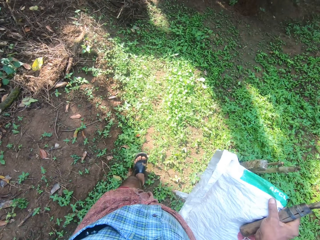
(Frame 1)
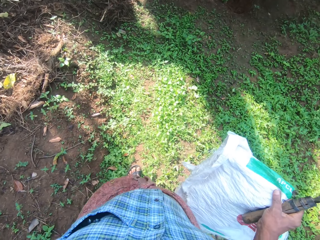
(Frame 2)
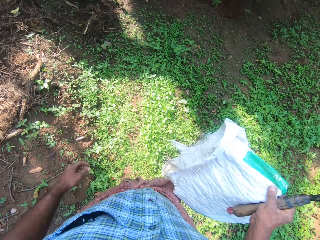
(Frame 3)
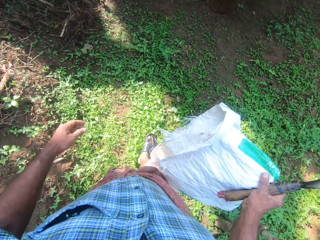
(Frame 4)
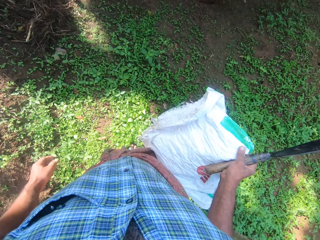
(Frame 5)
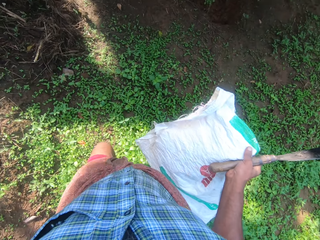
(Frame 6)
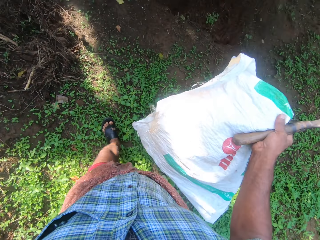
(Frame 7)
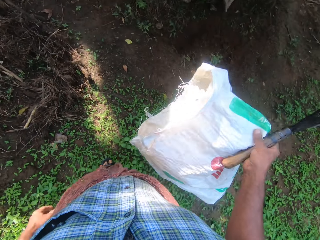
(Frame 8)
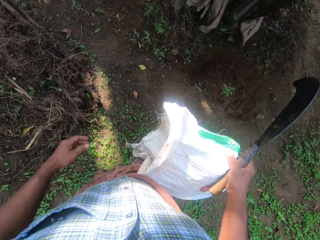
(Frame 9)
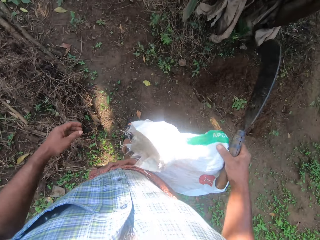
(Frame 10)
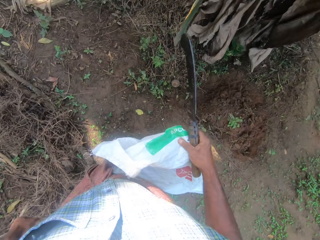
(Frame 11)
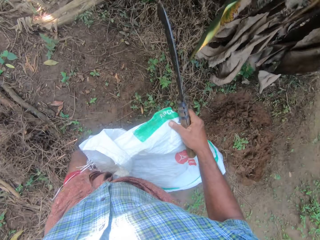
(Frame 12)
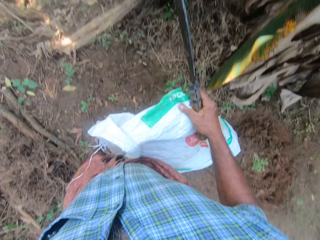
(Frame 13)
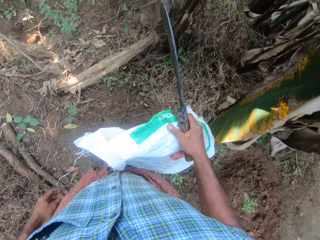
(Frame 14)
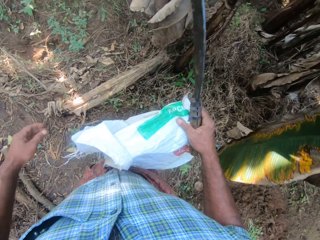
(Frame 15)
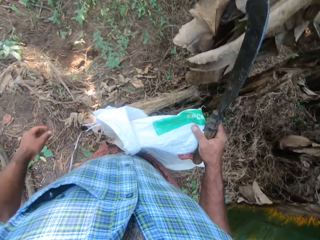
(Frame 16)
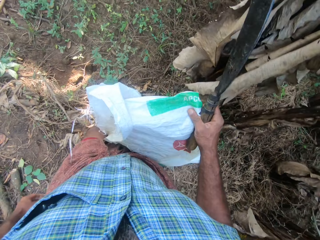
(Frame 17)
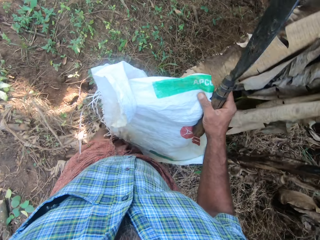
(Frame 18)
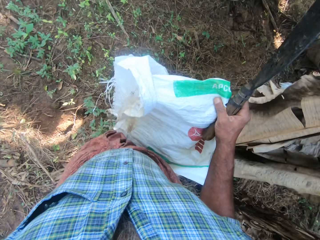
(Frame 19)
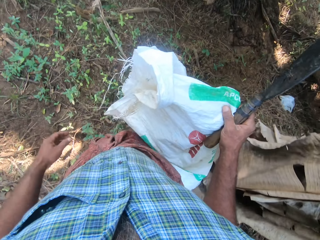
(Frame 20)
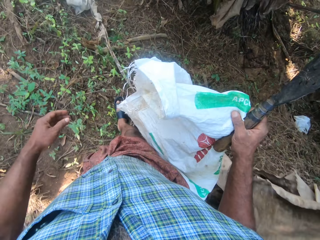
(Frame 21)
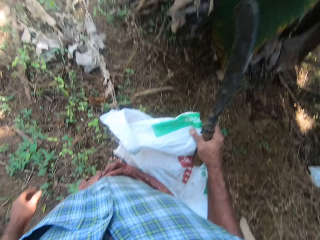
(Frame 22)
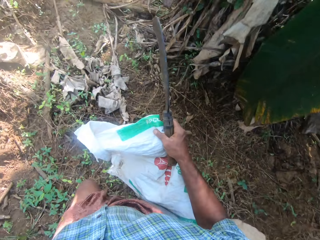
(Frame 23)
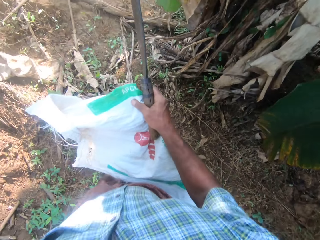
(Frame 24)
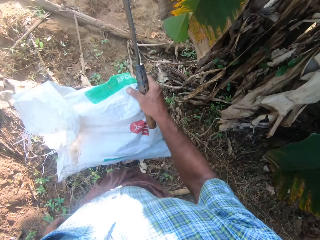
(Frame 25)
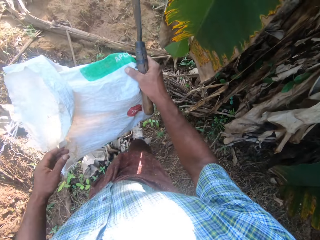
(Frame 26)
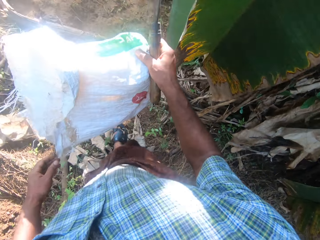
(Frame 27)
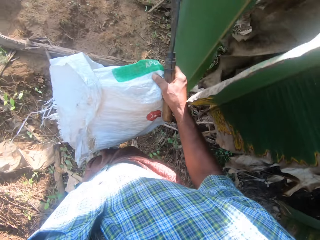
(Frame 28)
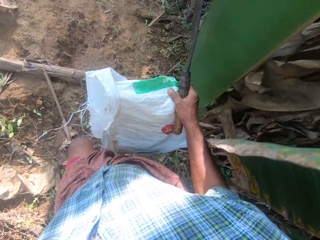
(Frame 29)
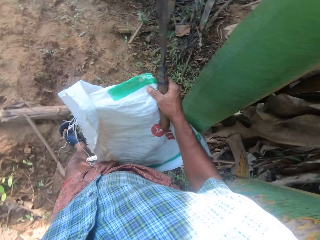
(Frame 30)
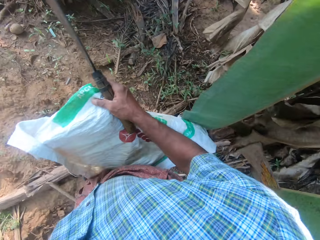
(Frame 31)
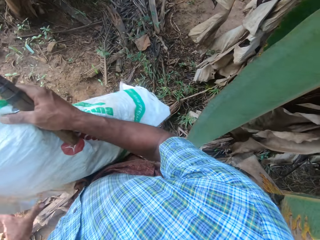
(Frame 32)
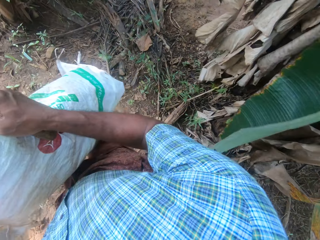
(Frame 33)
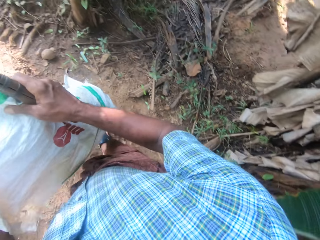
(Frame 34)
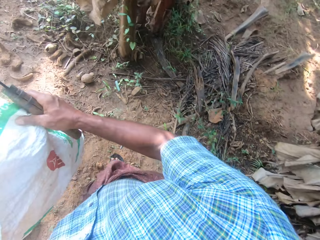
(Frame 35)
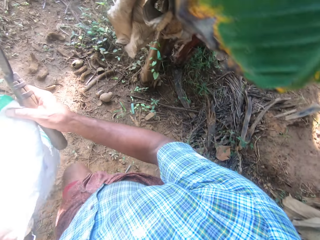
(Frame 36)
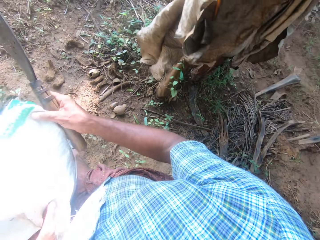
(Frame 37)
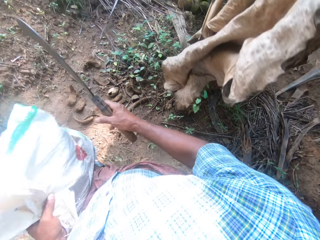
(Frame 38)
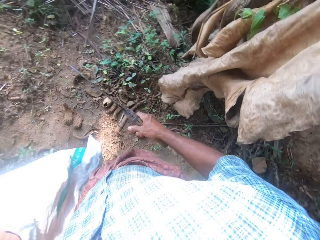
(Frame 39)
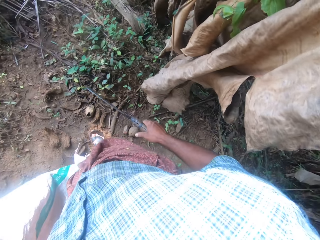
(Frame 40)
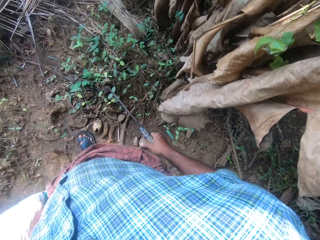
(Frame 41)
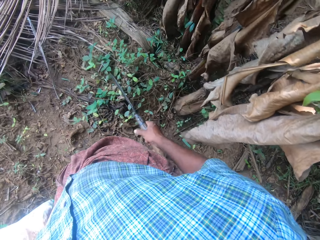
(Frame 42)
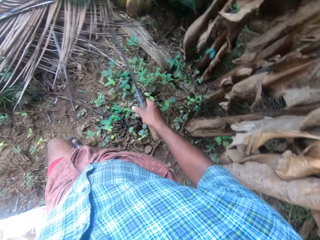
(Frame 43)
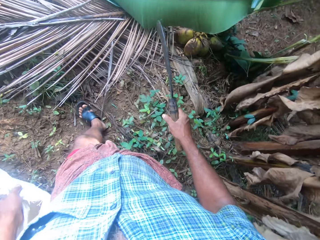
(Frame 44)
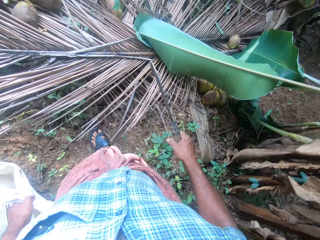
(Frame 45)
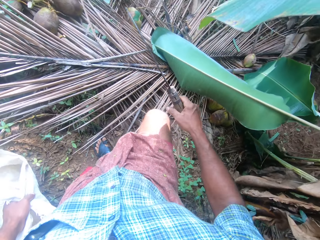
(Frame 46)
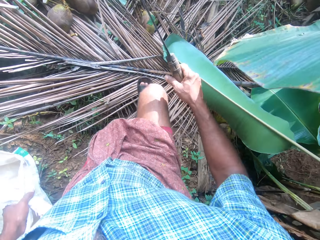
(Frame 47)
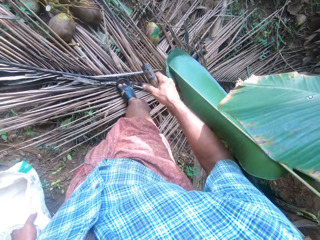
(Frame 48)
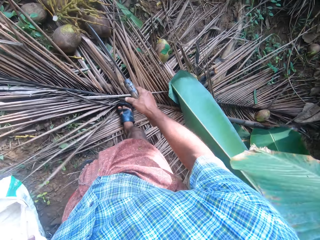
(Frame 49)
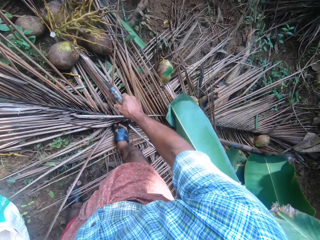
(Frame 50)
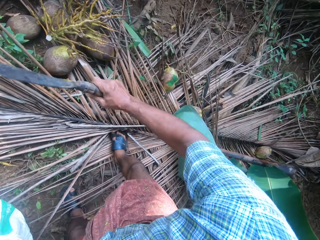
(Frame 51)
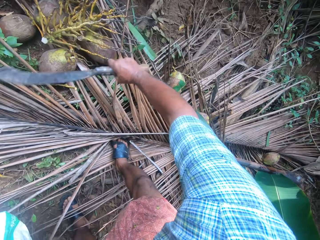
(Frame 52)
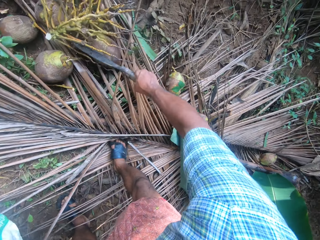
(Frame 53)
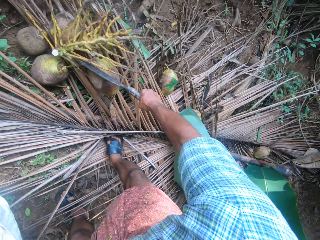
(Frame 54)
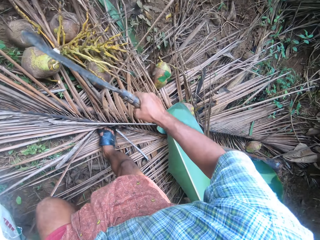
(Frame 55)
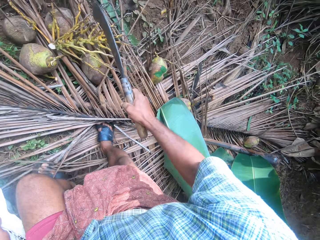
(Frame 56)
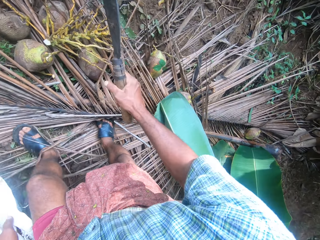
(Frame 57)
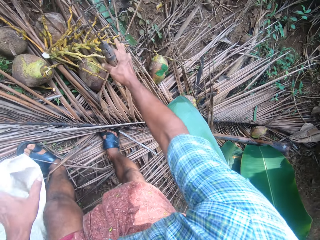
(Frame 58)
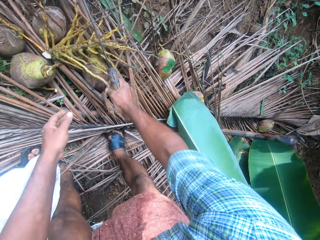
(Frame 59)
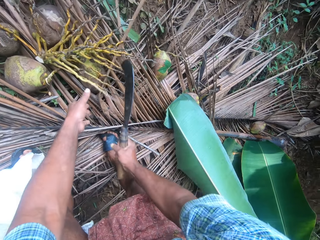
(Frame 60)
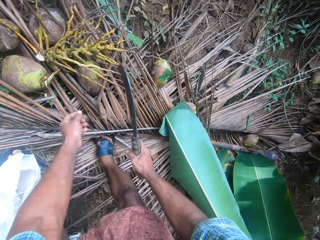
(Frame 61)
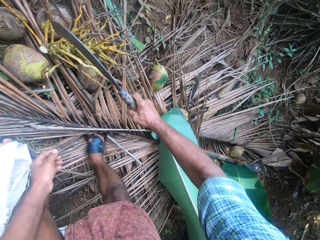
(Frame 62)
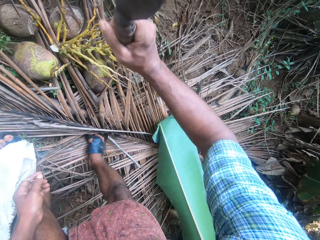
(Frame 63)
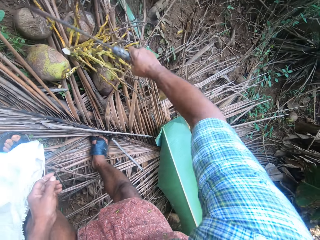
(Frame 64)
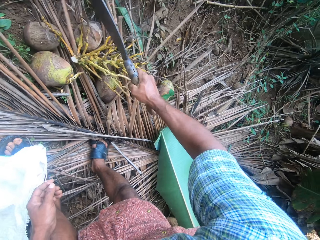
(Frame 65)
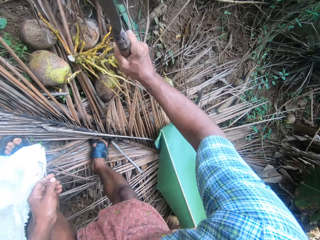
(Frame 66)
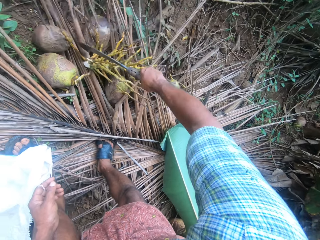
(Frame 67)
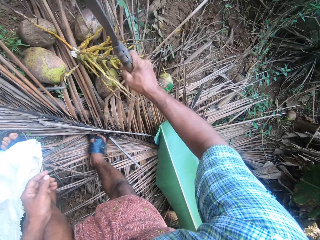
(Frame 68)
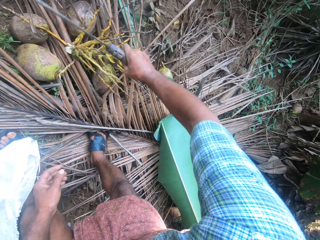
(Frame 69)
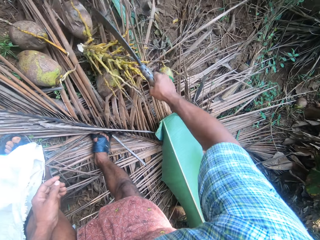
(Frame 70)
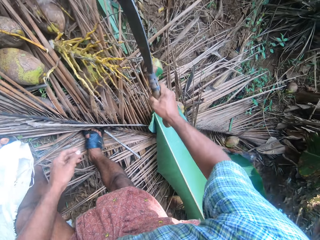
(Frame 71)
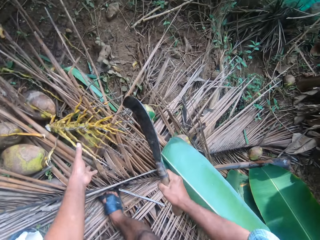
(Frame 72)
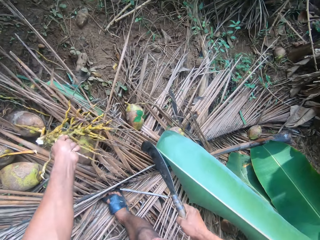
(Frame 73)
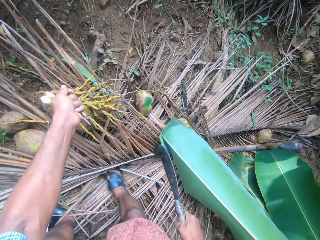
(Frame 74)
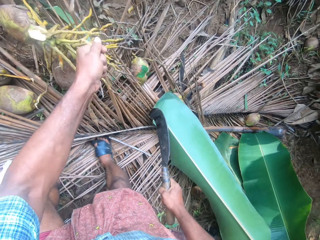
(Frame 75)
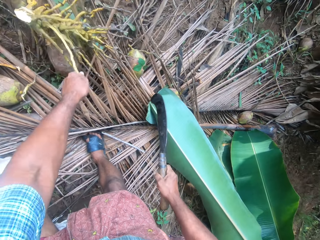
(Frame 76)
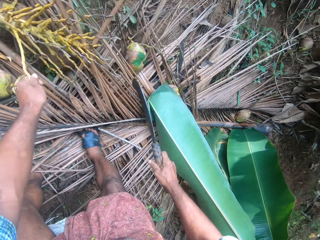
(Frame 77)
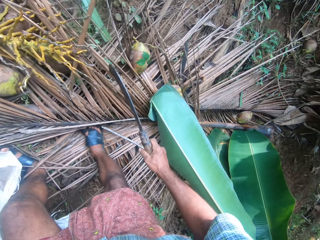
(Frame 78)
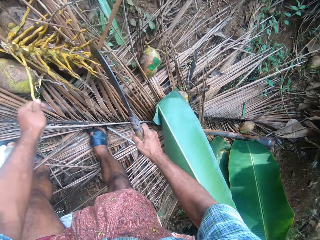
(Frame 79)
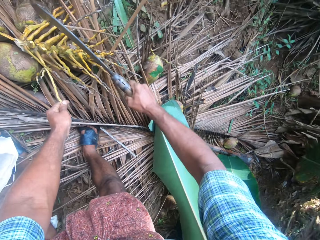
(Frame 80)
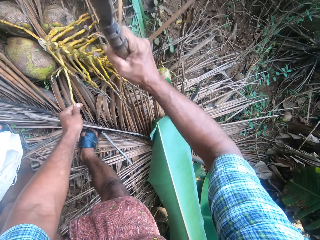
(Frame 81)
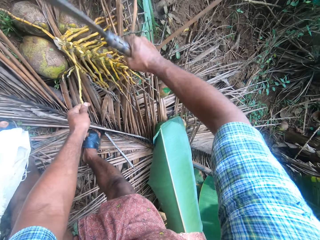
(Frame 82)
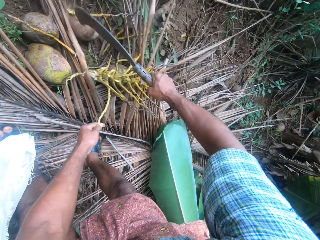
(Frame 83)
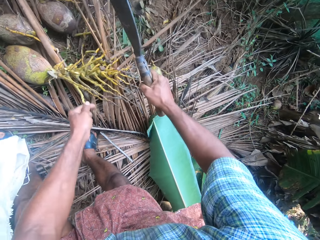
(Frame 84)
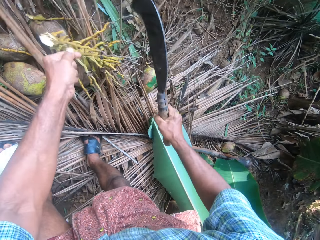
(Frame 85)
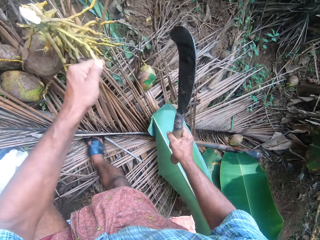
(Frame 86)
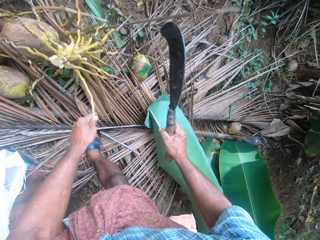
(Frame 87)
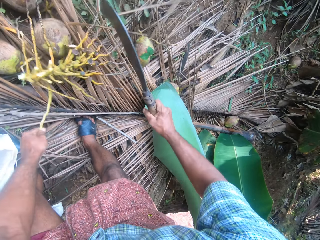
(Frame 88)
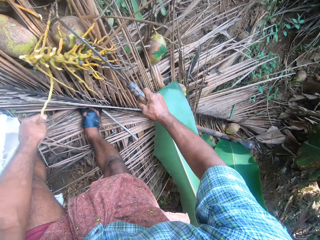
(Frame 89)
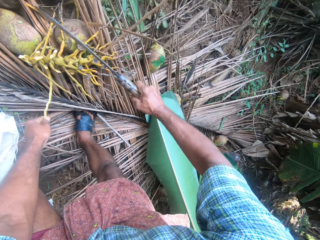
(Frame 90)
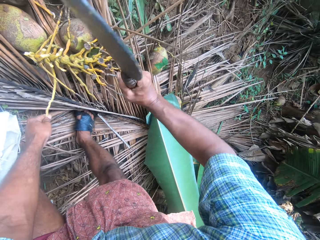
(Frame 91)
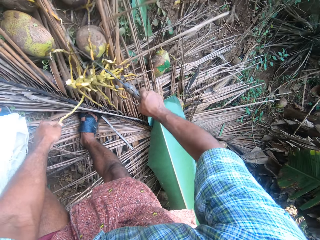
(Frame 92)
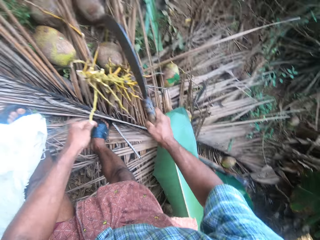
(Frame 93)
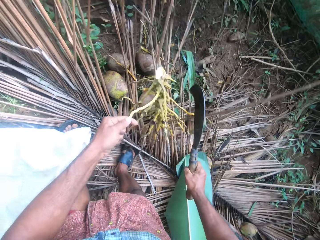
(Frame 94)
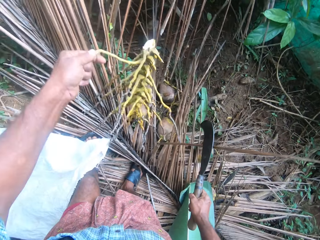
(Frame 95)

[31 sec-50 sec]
The camera wearer passes the bag to the left hand. They cut the branches with a machete. They collect coconuts around the farm. They cut the branches with the machete. They hold the branch with the left hand, cut the branch with the machete, pull the branches with the left hand and cut the branch with the machete.

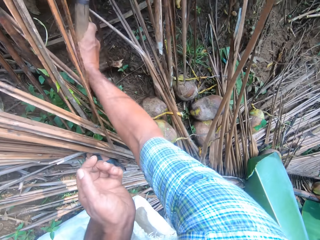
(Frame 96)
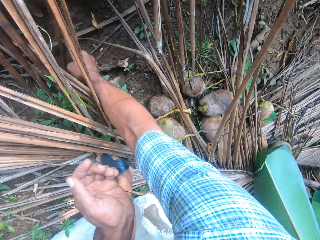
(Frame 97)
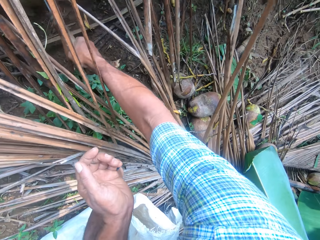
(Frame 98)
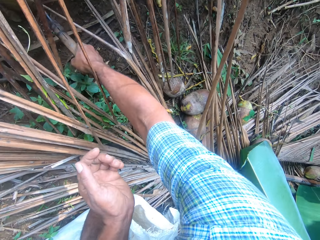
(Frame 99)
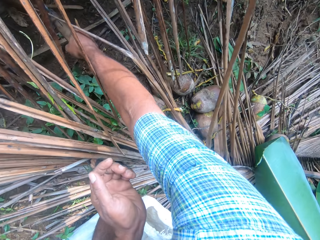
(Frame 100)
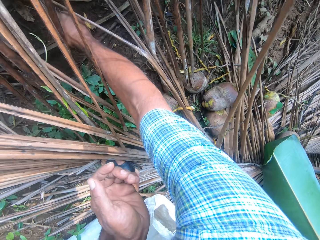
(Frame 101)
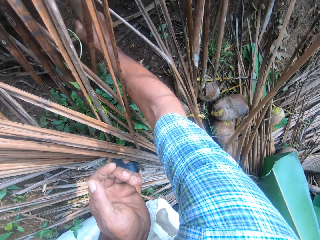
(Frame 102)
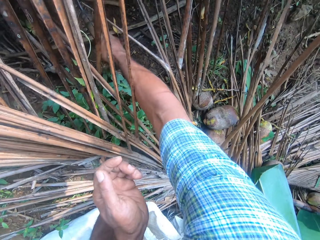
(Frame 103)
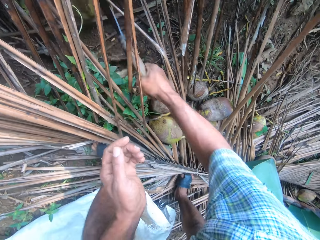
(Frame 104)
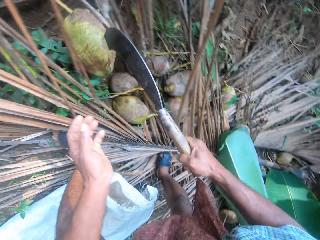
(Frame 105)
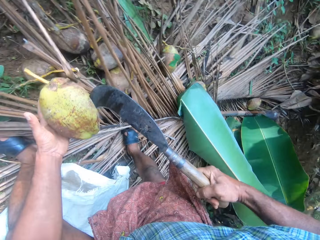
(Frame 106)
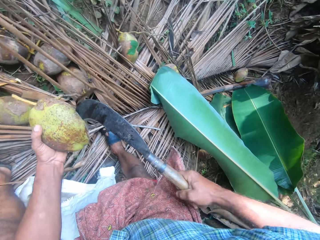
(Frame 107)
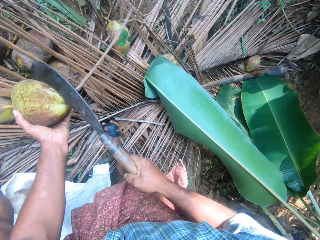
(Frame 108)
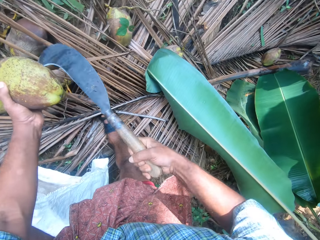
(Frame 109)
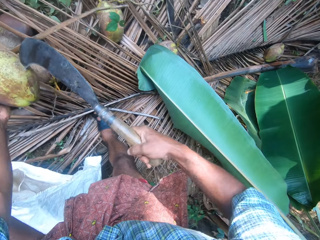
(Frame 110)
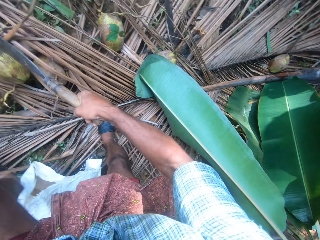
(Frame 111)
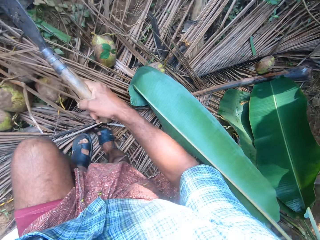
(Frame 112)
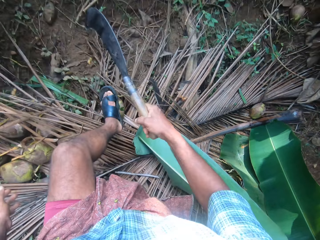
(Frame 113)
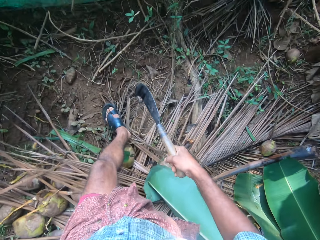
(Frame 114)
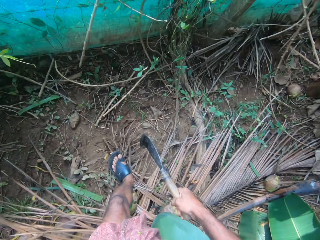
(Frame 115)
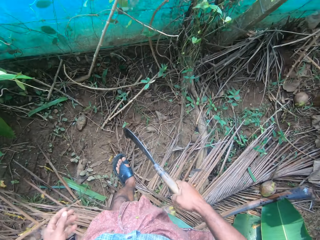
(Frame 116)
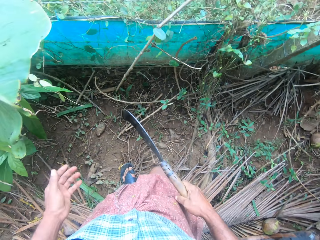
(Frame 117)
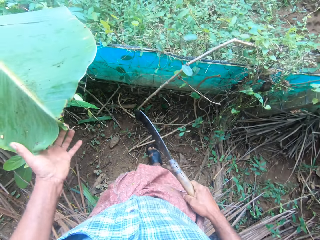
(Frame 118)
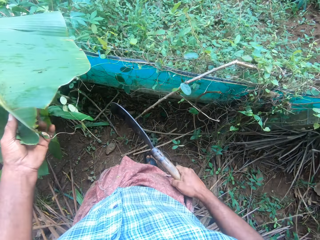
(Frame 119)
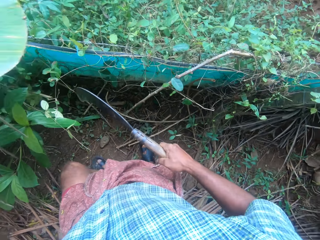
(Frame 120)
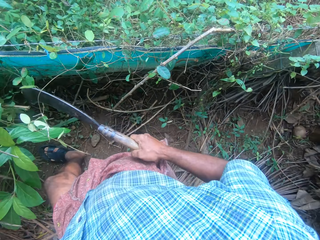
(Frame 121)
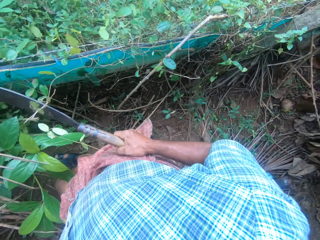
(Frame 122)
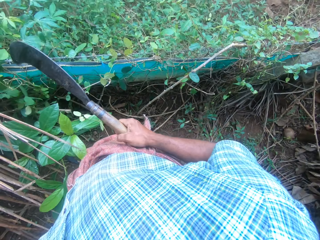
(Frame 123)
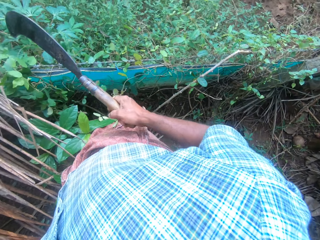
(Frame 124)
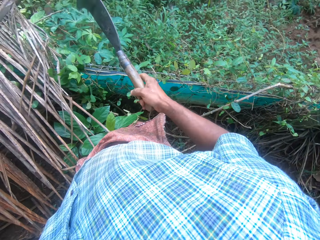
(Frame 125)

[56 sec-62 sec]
The camera wearer pulls the coconut with a machete. They remove the coconut from the machete with the left hand. They walk around the farm. They lift the leaf with the left hand.
